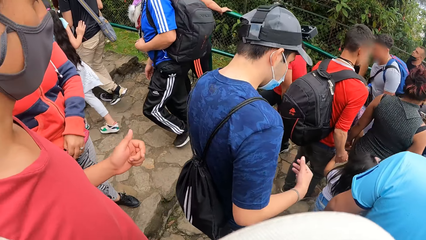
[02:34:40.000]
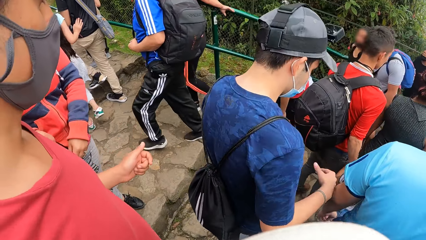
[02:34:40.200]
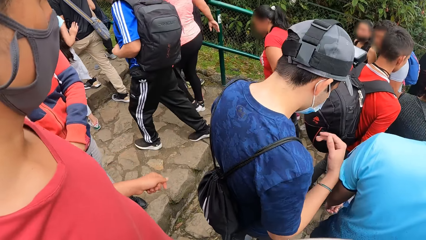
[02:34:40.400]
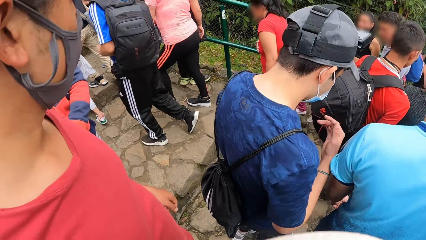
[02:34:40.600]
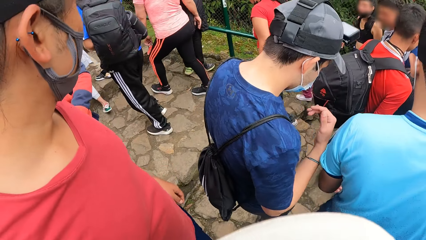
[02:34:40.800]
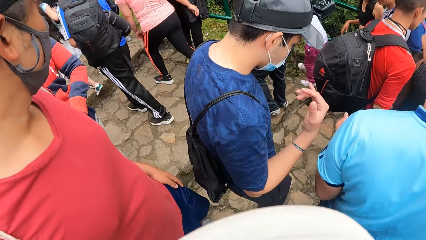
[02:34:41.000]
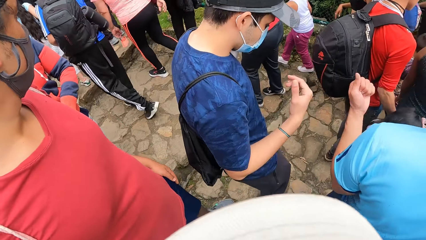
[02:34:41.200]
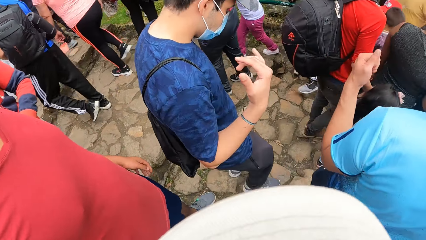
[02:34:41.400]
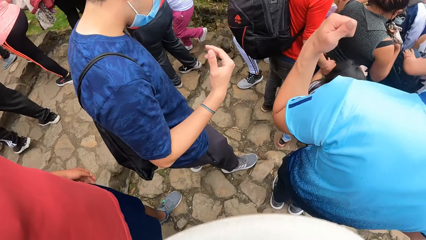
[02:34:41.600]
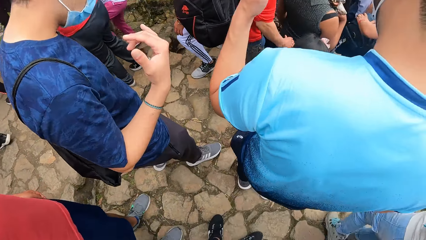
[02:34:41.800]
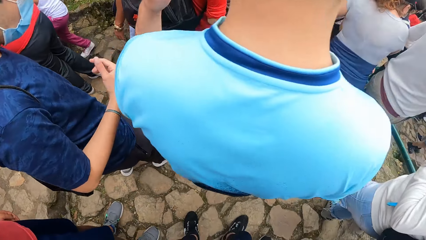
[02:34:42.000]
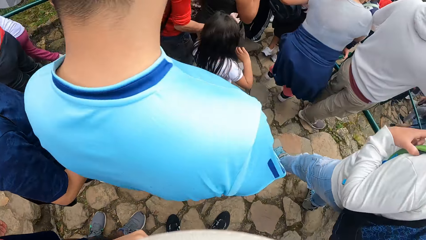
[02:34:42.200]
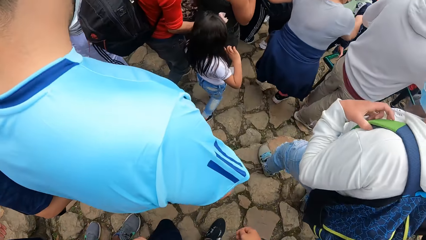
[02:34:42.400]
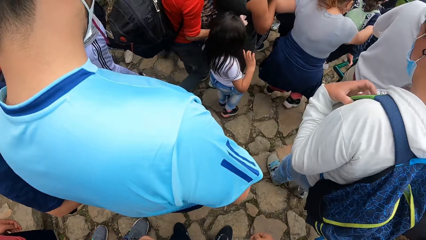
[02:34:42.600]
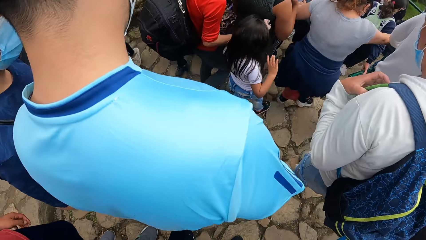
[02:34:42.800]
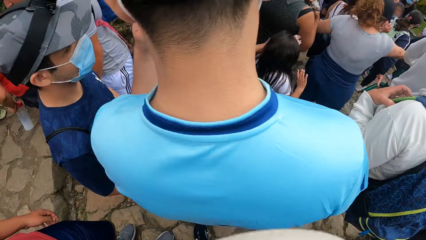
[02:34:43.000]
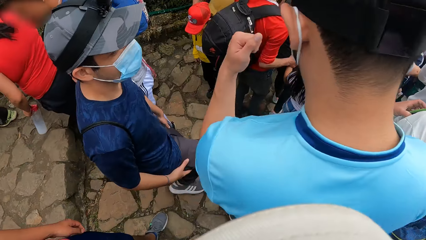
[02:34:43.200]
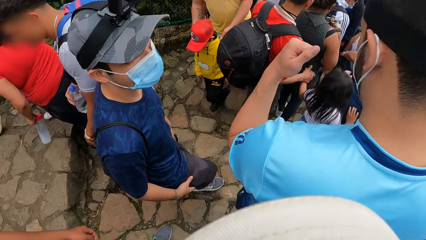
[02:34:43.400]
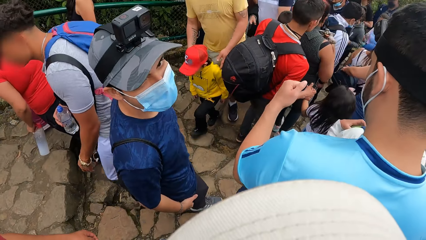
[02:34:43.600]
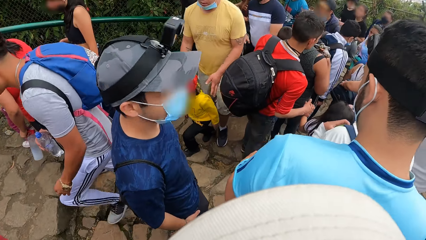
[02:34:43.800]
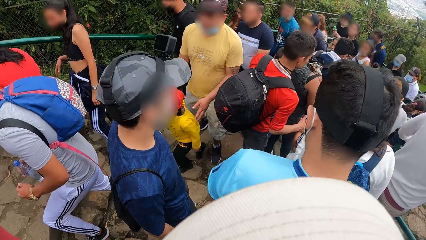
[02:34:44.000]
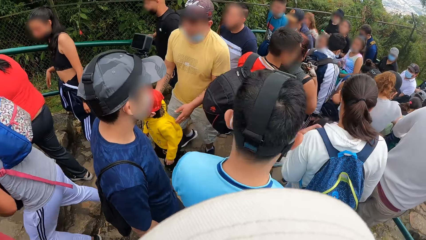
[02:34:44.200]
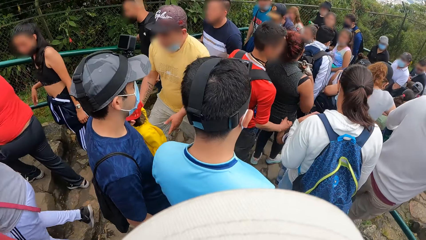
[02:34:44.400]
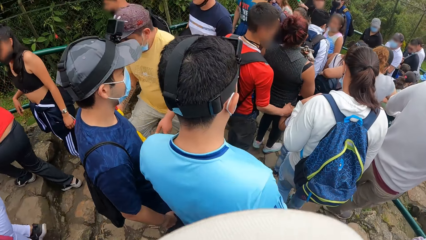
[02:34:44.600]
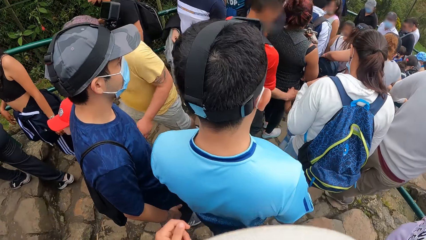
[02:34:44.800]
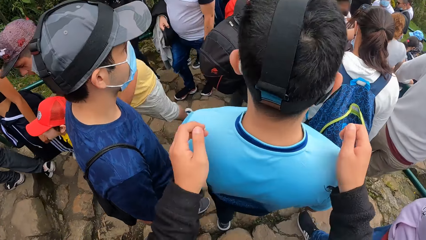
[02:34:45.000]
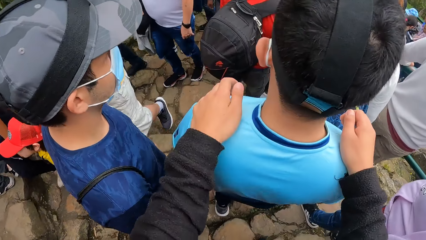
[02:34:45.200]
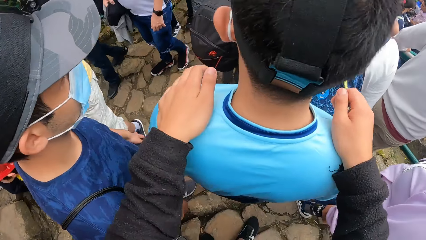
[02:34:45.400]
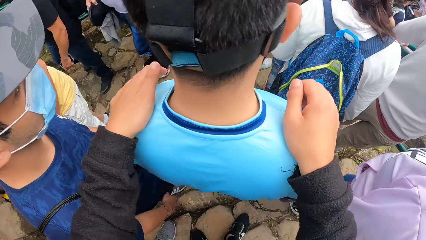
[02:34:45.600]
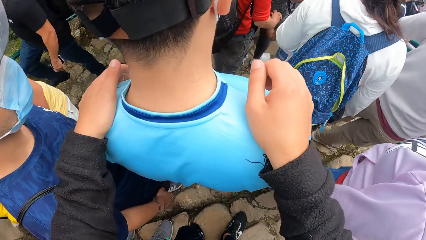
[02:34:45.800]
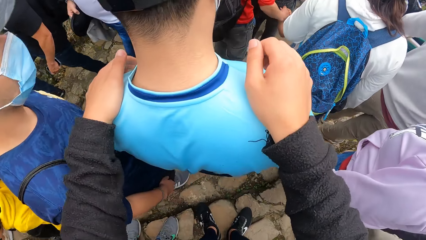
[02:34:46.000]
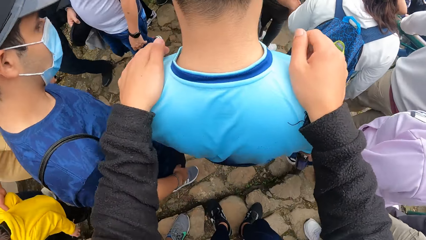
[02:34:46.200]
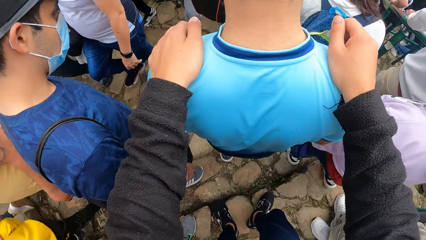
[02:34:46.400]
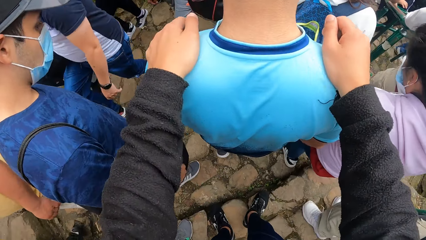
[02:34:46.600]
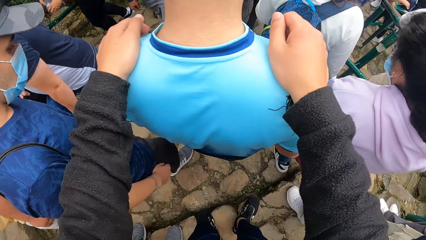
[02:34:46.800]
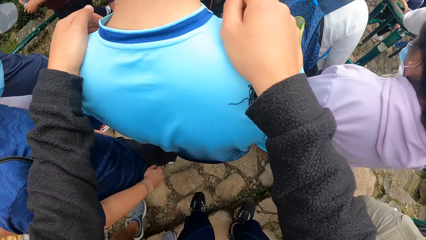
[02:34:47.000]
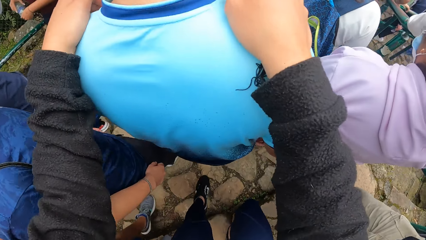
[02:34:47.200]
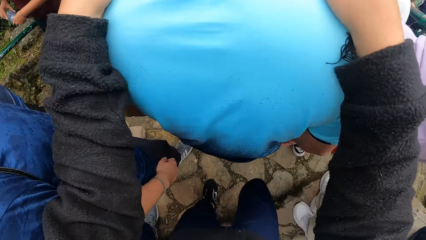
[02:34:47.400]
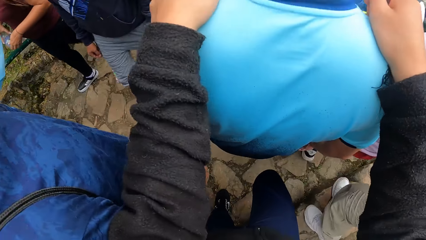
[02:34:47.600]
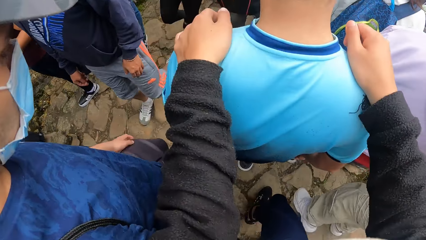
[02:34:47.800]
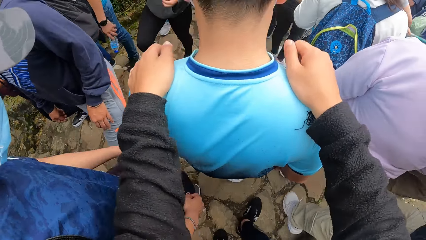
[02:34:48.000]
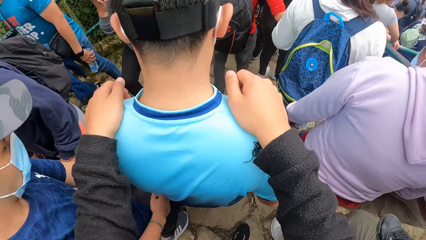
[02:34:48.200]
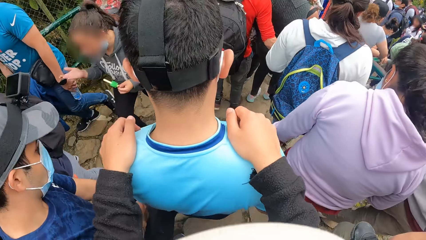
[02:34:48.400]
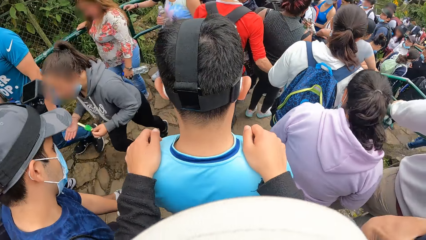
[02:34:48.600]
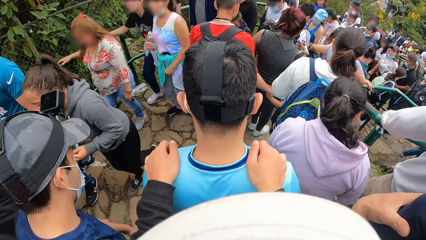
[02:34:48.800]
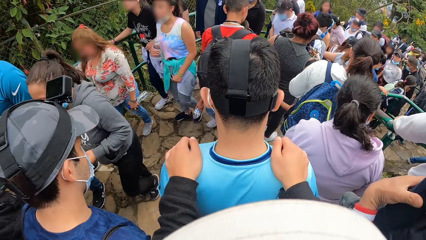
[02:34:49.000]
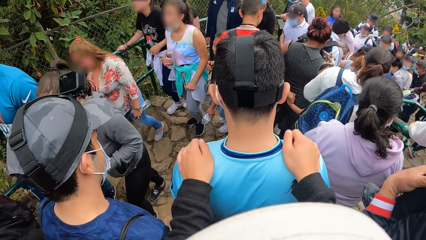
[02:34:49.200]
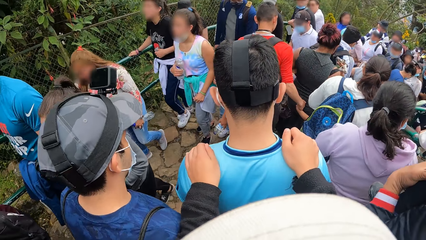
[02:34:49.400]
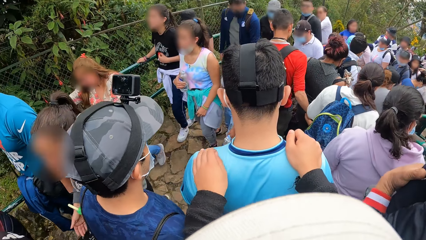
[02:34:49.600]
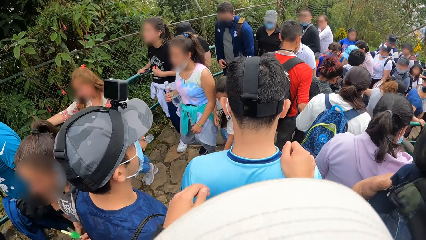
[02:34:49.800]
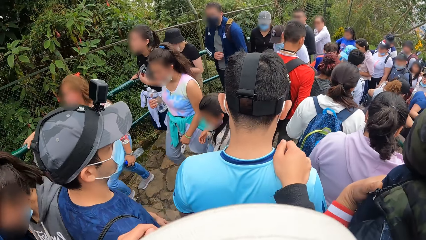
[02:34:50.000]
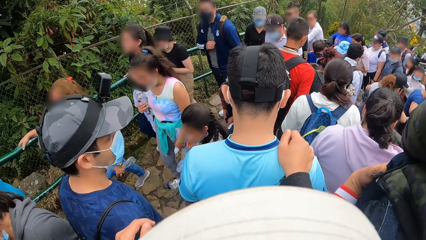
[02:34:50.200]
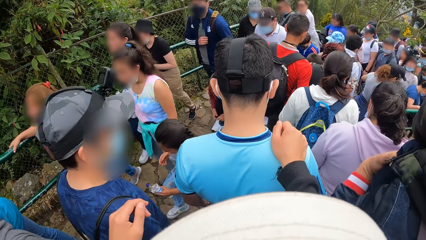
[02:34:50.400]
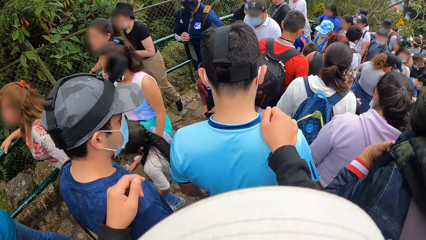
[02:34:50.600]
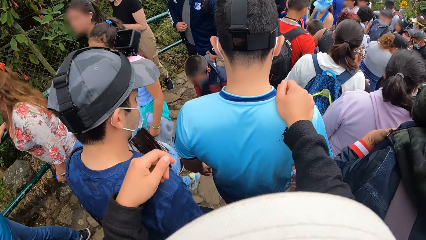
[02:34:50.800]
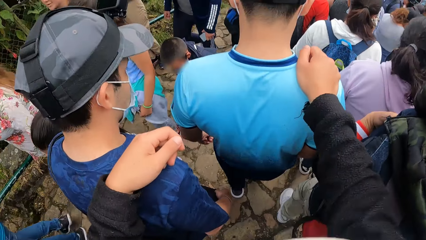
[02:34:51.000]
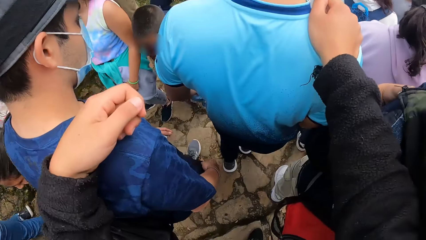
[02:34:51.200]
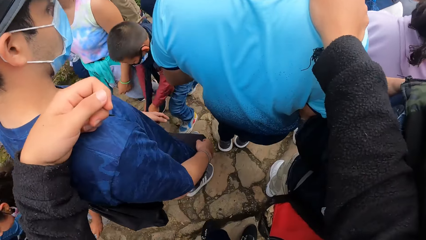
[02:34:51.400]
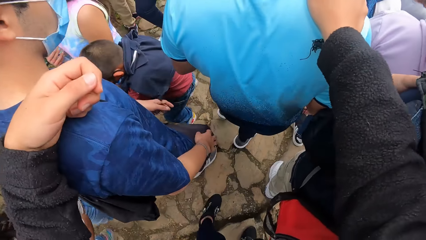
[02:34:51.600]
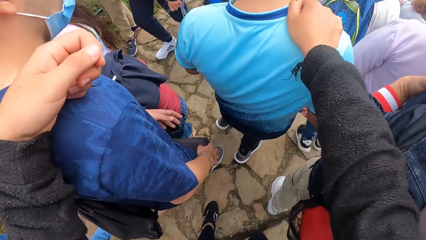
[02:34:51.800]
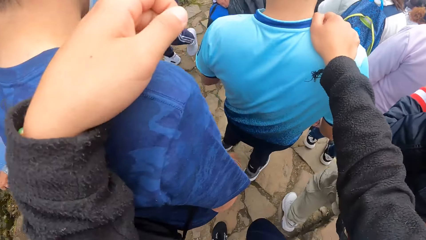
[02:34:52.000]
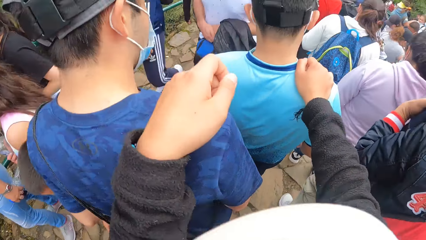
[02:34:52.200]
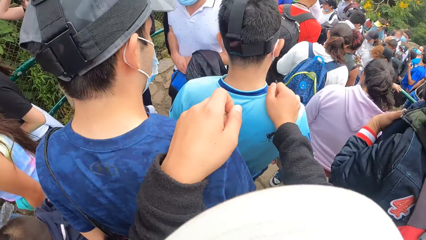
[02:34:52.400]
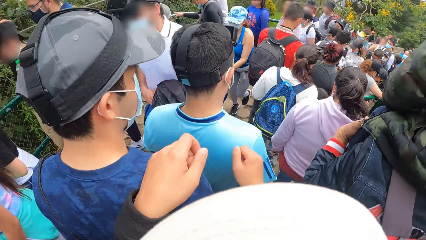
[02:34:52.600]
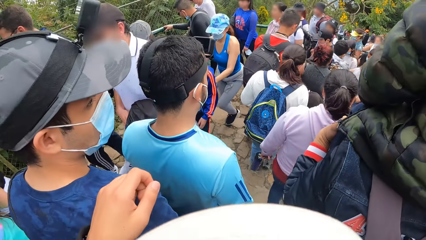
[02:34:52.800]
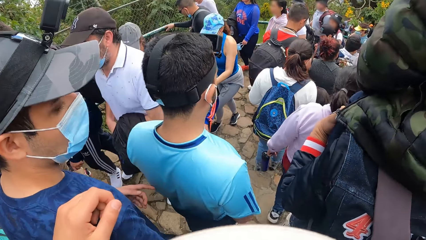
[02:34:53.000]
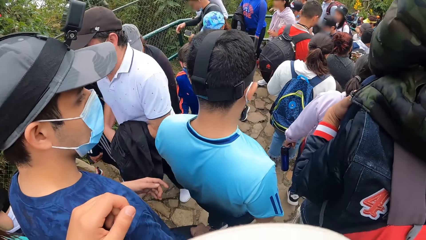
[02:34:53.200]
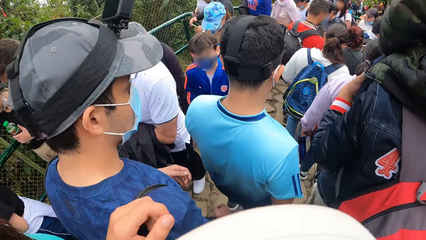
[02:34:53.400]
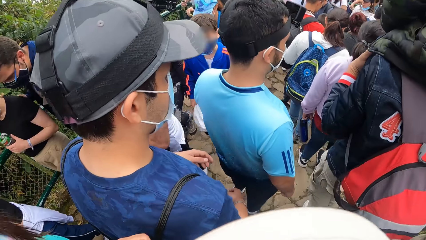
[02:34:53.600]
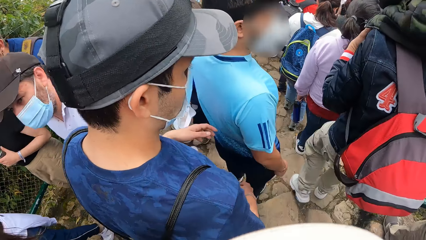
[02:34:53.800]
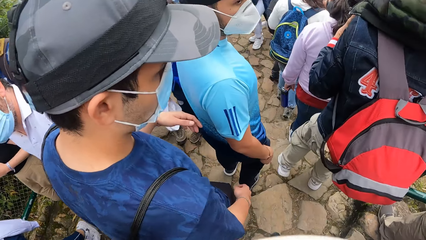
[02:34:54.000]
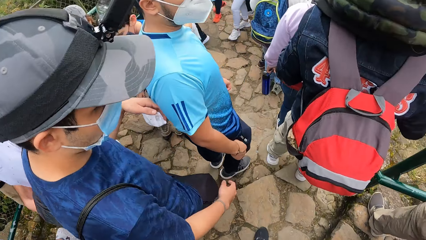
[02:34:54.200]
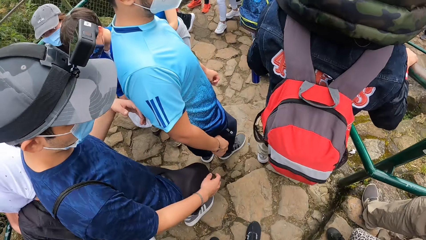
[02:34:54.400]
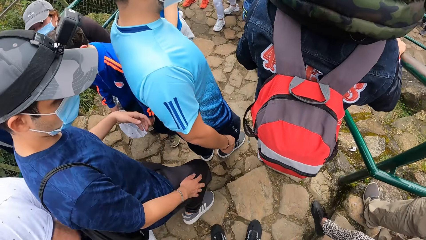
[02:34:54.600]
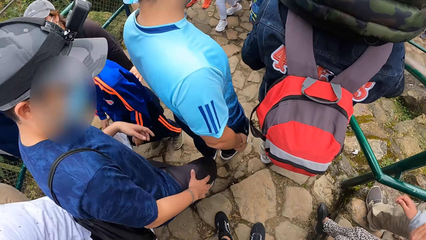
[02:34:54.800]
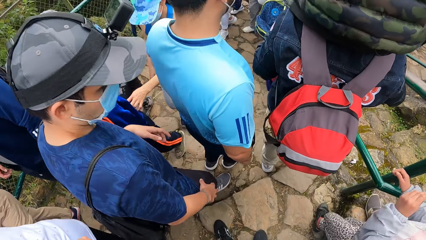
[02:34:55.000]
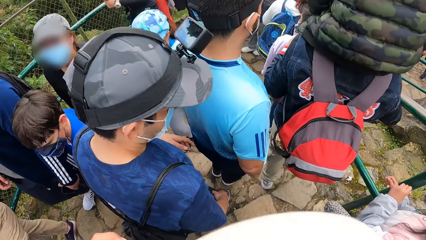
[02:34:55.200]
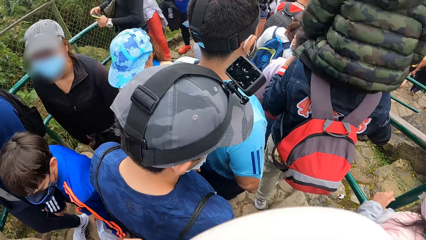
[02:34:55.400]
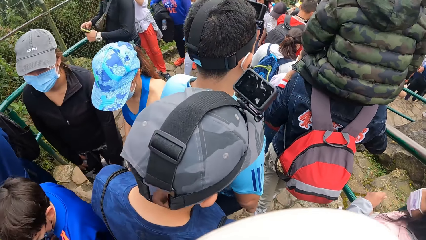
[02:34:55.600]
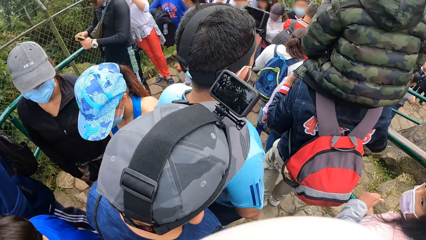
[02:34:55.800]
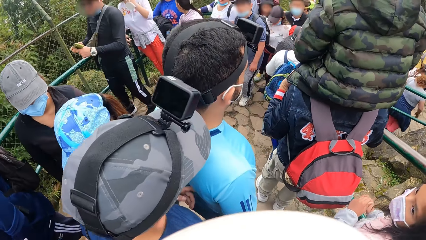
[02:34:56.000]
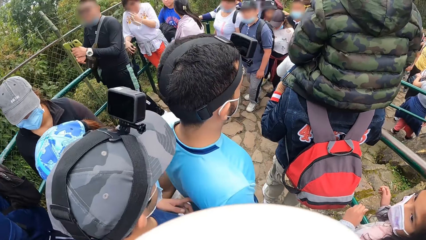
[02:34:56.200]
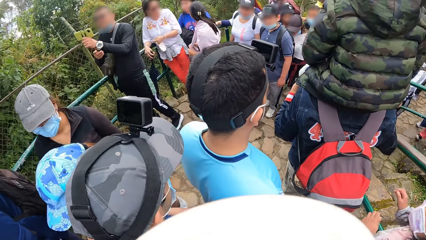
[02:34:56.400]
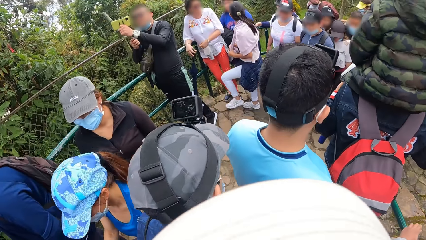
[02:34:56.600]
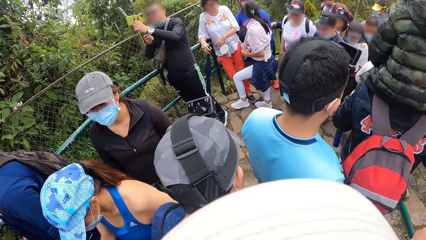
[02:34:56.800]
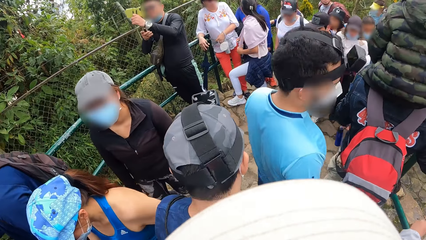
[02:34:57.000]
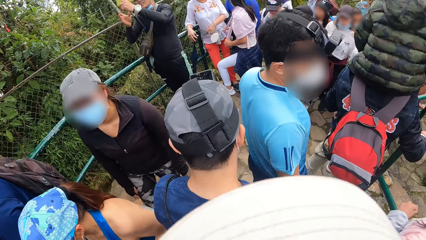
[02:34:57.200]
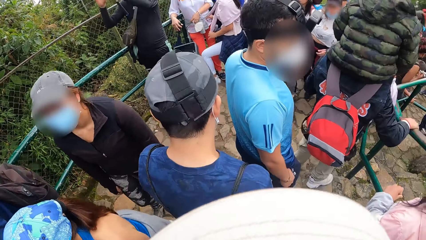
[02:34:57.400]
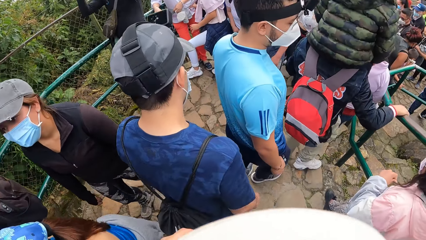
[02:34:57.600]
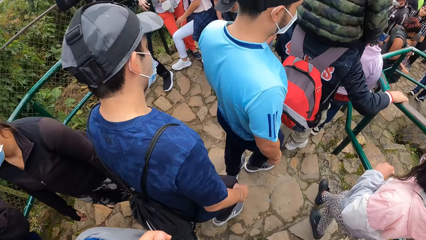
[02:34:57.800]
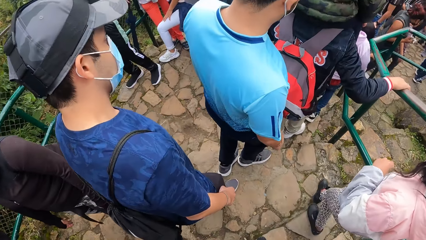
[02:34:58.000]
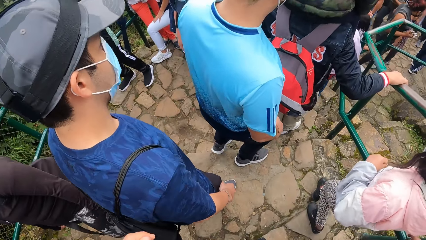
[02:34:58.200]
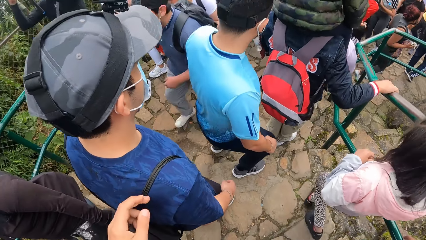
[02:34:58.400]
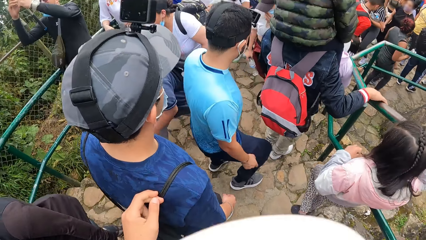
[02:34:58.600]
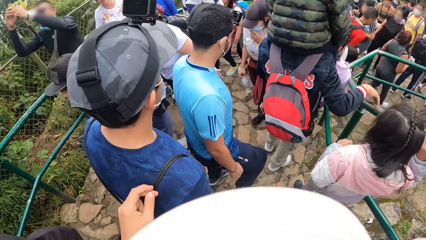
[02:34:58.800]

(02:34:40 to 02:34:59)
Another man gesticulates with his right hand. The camera wearer walks down the stairs. He touches the first man's shoulders with both hands. He walks down the stairs. He touches the other man with his left hand. He removes the left hand from the first man. He walks down the stairs. He looks down at the ground. He walks down the stairs. He removes the right hand from the first man. He removes the left hand from the other man. He walks down the stairs.
